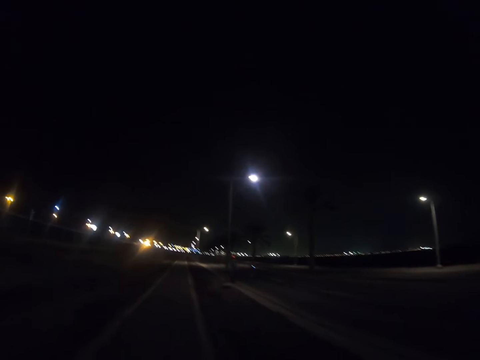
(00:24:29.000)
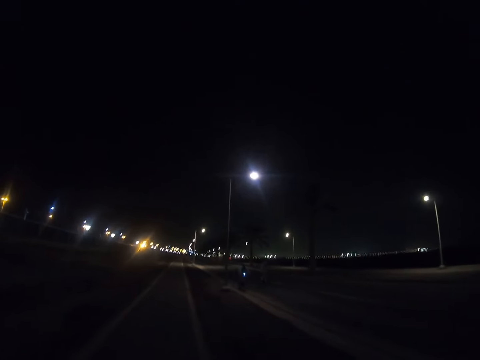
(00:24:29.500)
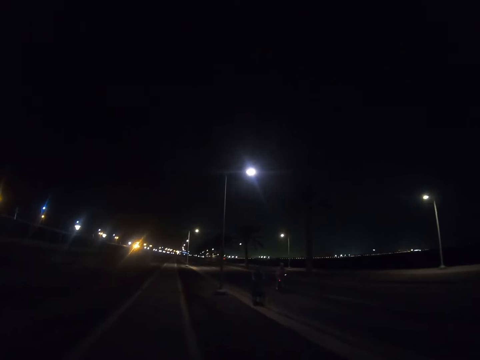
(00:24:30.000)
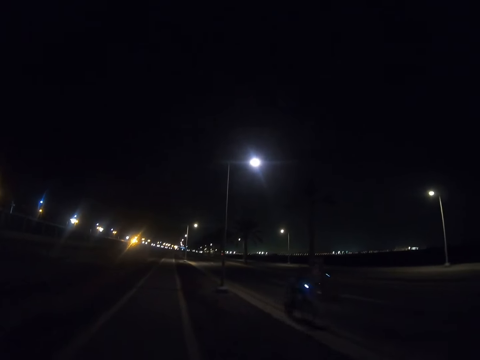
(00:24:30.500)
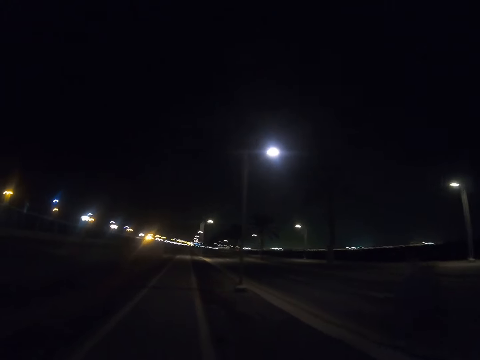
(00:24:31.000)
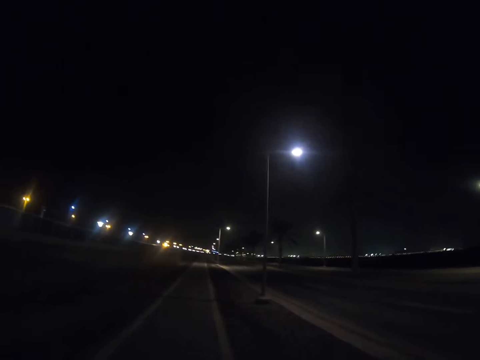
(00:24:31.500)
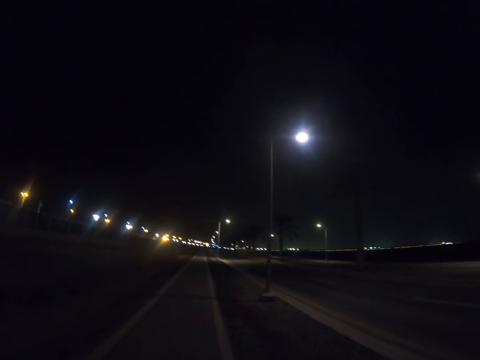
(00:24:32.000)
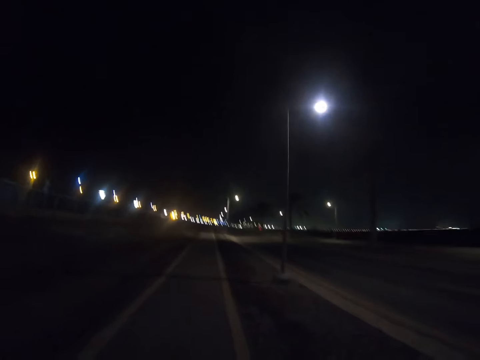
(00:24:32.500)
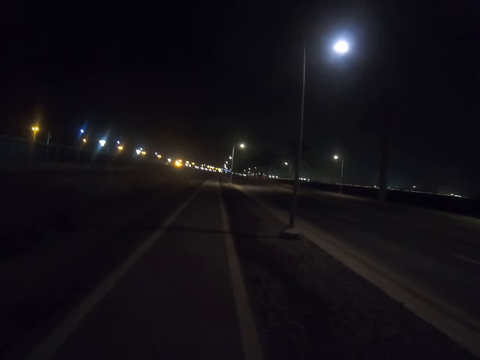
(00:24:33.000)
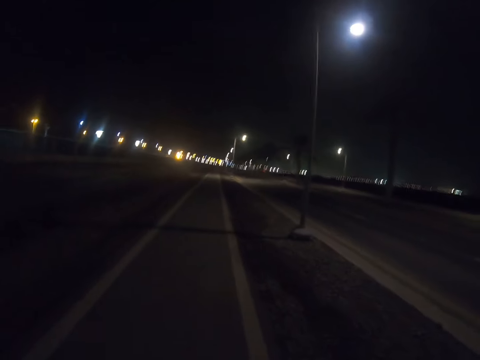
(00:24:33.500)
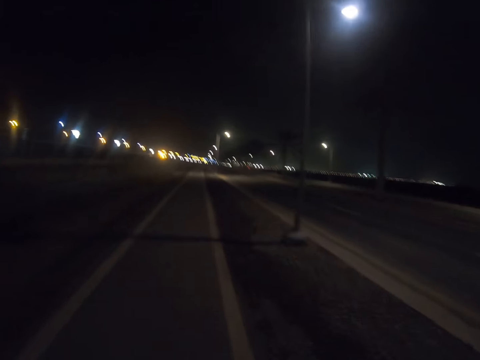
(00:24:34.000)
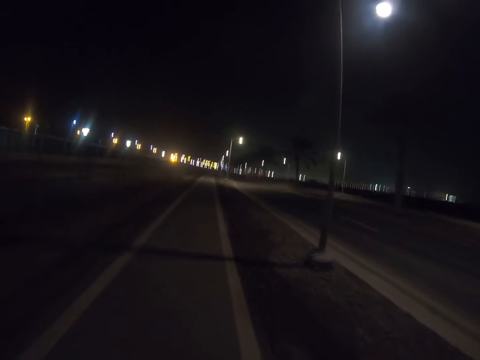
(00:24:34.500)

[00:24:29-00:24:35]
A person rides a bicycle. Another person rides a bicycle.

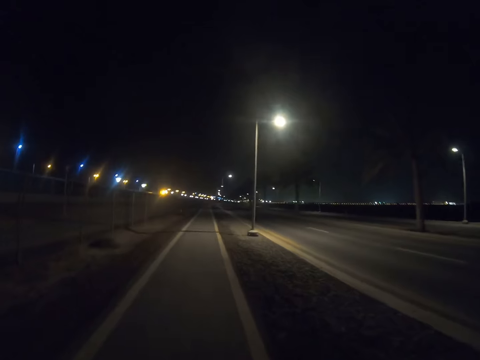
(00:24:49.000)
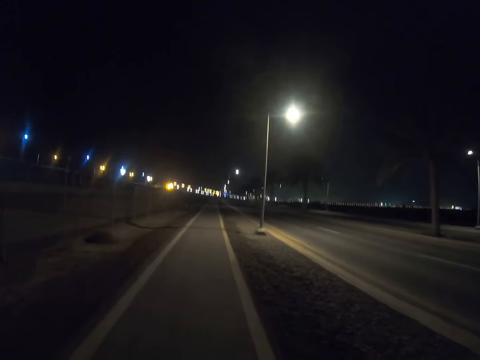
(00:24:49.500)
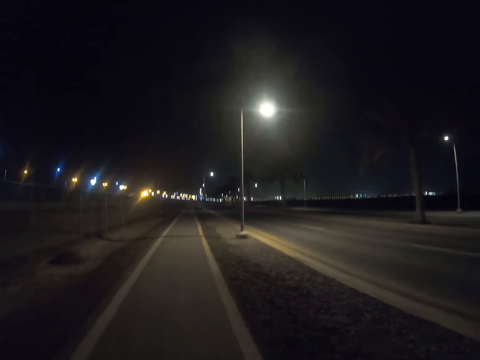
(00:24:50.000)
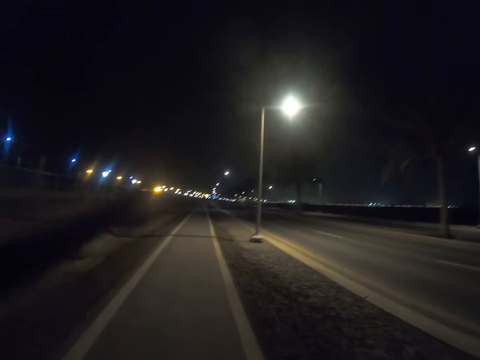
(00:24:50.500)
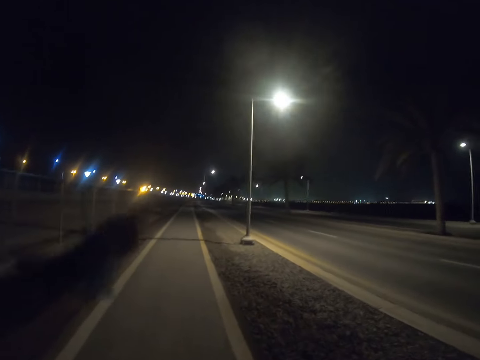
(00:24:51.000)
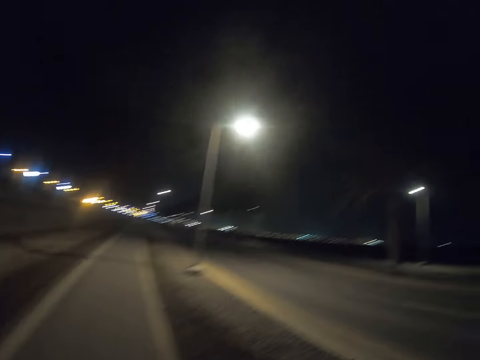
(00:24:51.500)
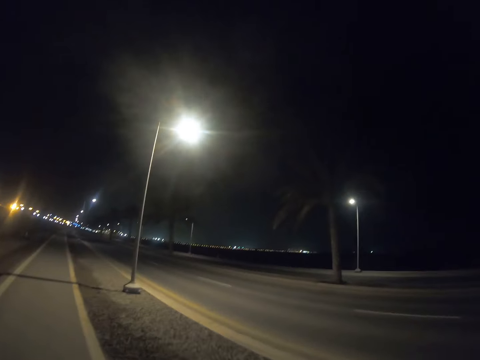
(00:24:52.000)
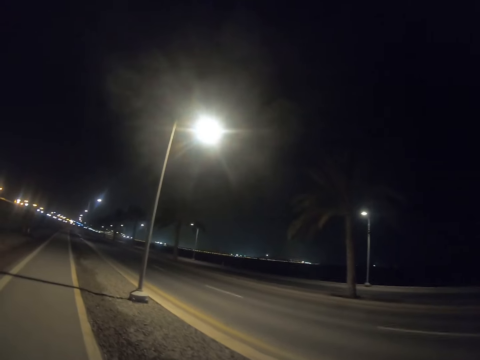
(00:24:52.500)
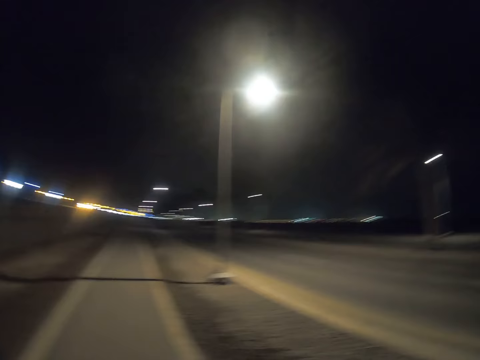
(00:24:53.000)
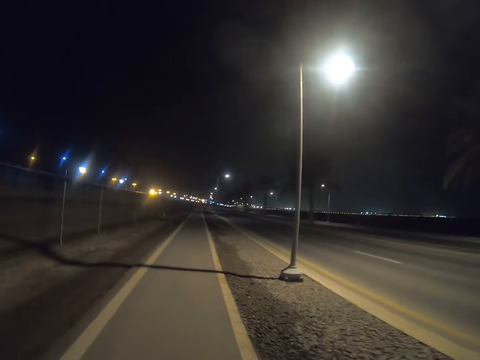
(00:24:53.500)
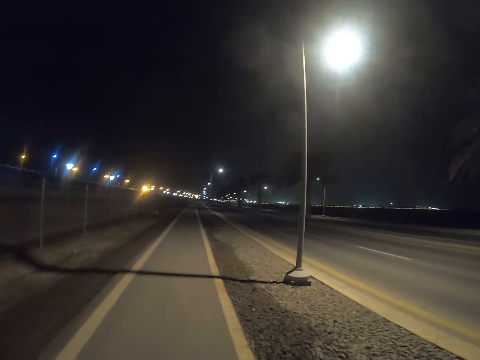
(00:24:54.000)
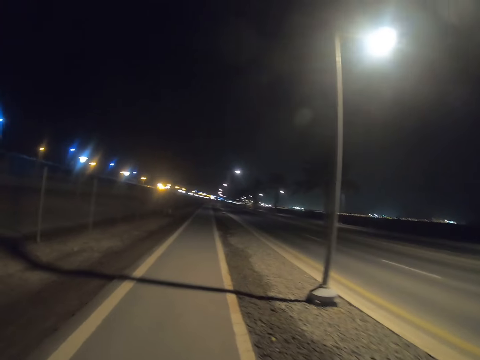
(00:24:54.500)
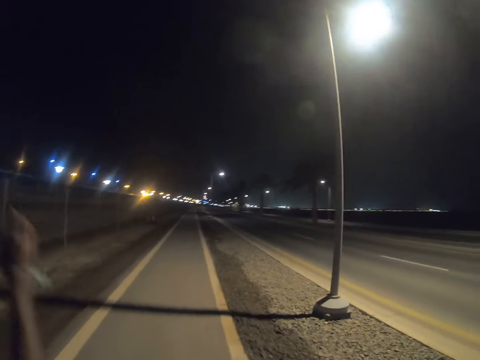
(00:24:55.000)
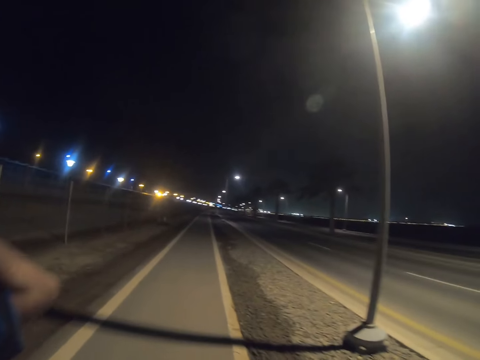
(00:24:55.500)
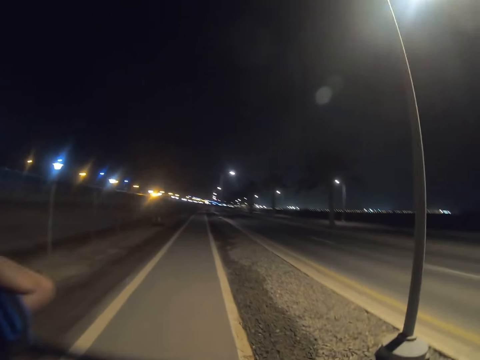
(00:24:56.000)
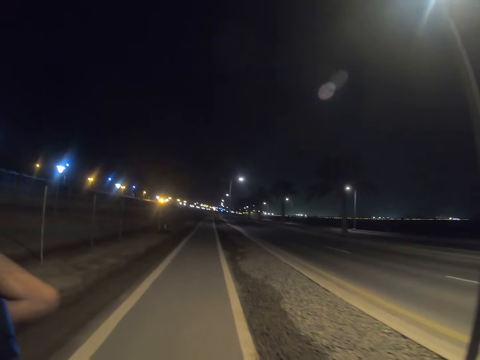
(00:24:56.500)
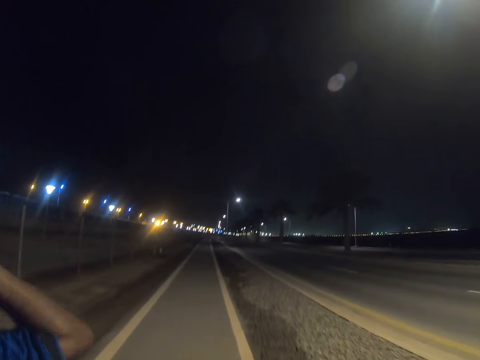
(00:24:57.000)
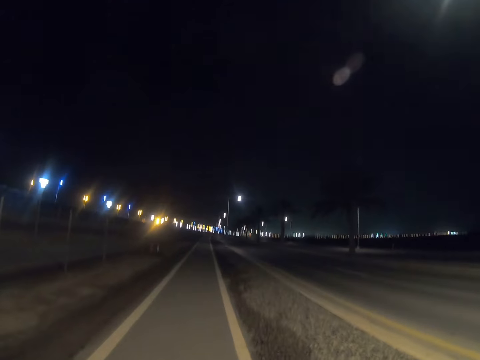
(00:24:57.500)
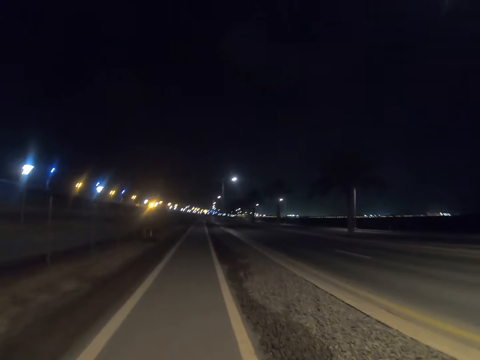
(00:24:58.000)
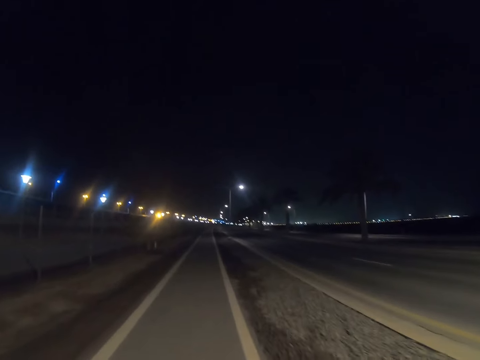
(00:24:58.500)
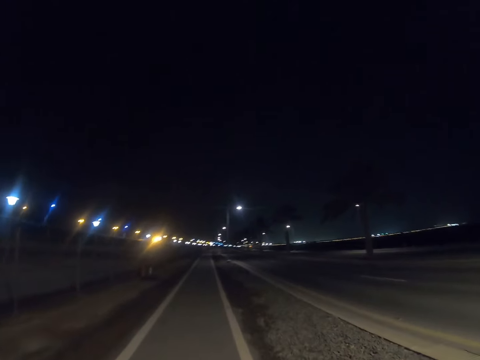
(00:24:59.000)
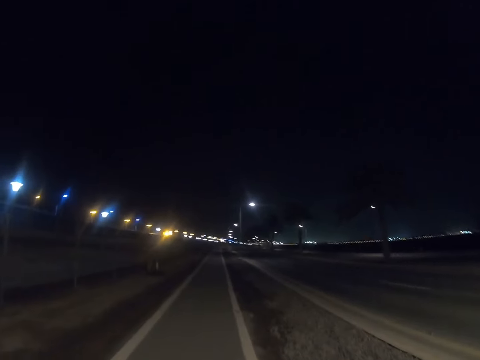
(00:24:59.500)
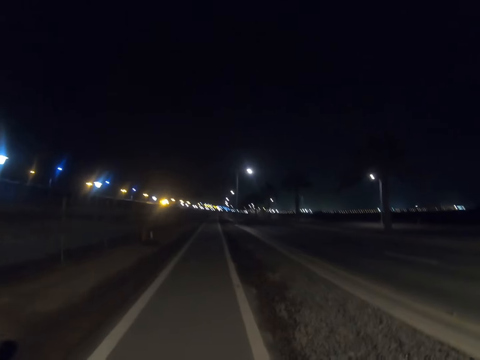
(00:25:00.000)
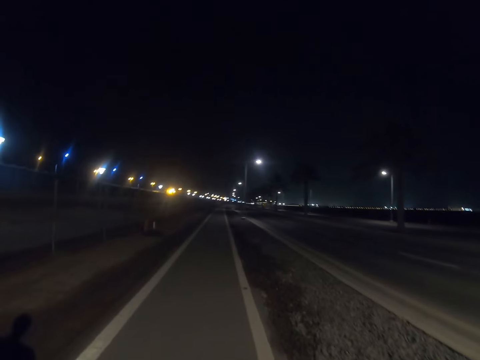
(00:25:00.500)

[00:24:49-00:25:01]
A man lifts up his right hand. The camera wearer walks along the road with the man.

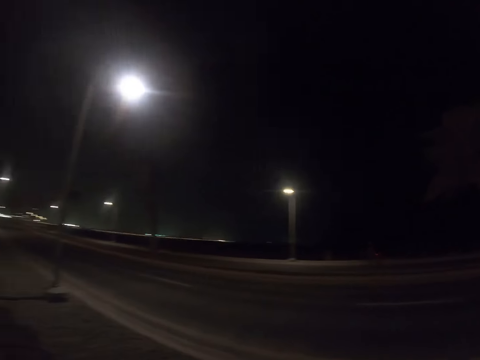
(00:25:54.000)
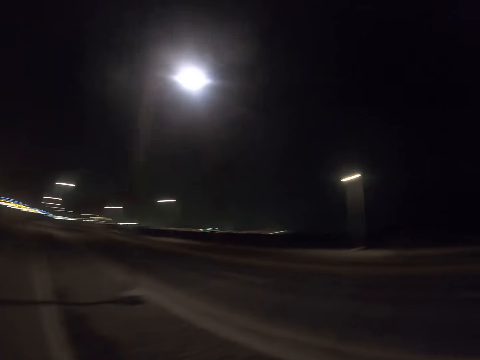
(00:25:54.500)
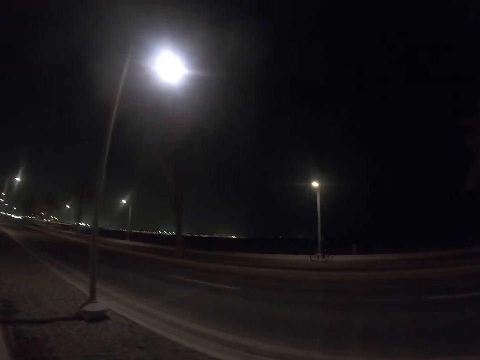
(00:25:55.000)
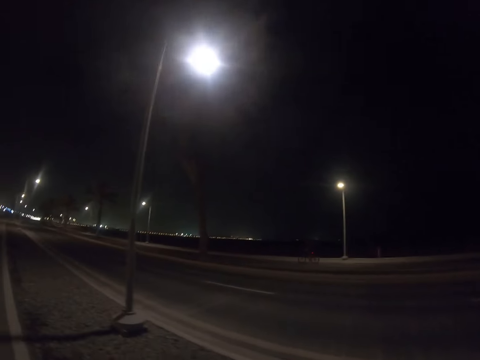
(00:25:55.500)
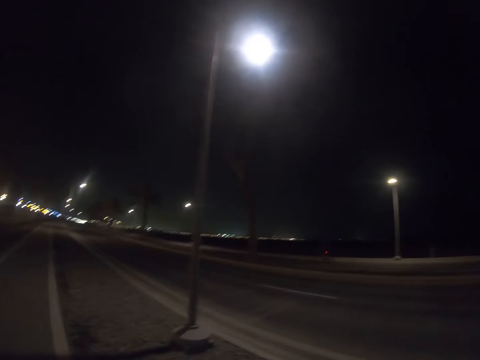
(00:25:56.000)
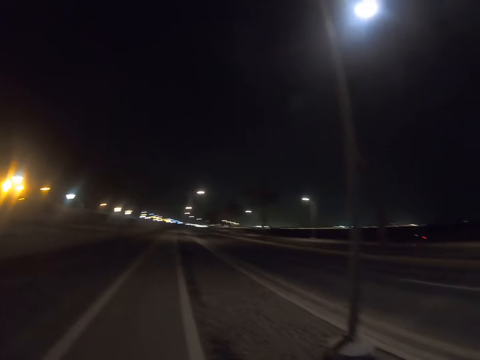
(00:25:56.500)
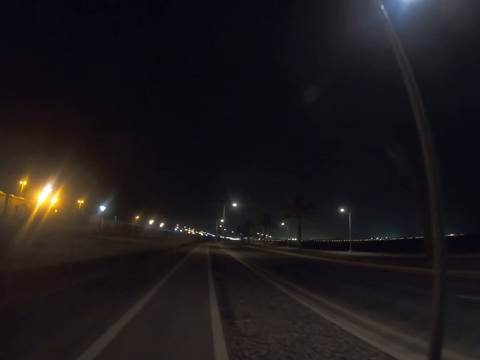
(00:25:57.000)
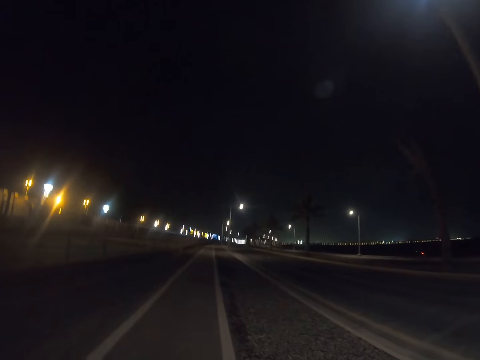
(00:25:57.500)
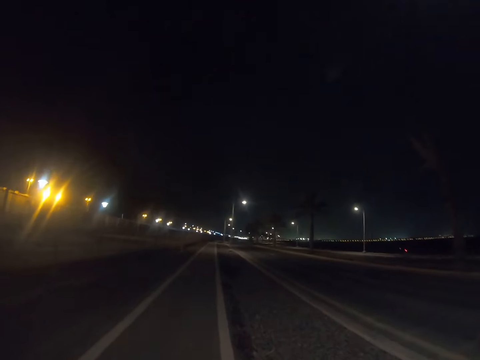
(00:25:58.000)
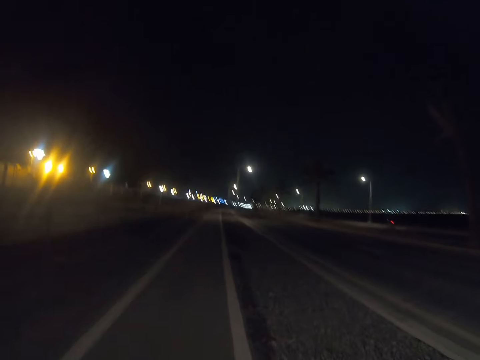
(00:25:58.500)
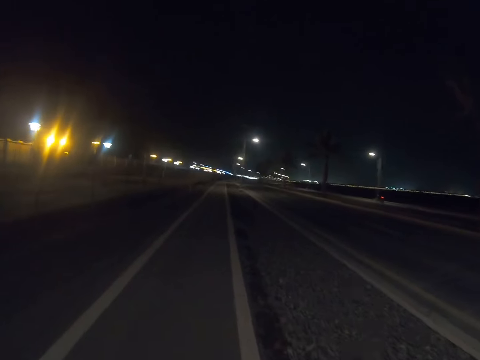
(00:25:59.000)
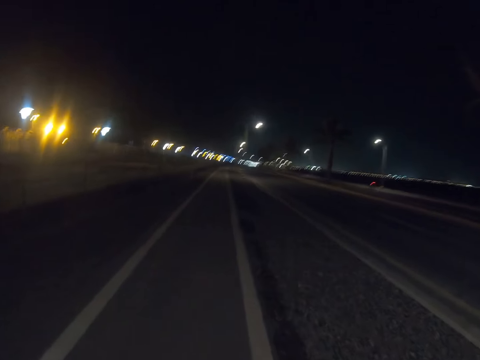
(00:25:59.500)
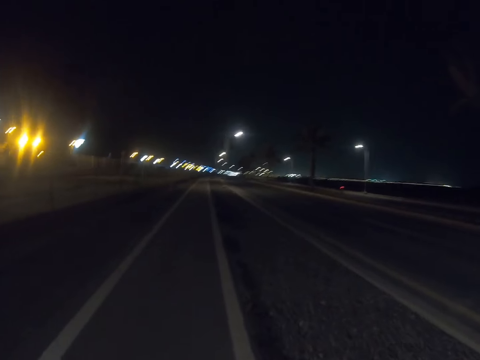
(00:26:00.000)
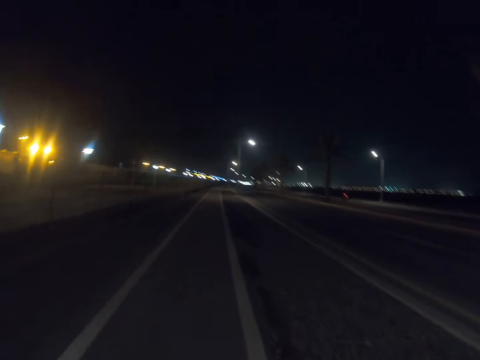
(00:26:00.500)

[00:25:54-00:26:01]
A person rides a bicycle.

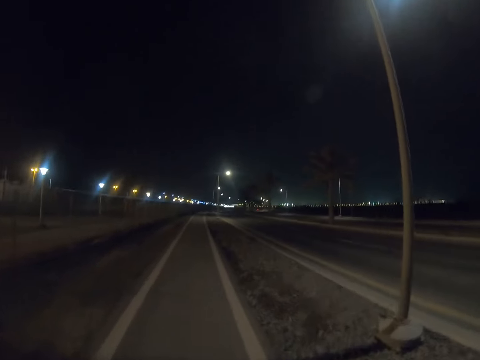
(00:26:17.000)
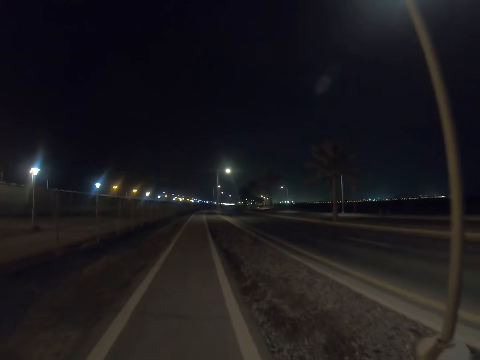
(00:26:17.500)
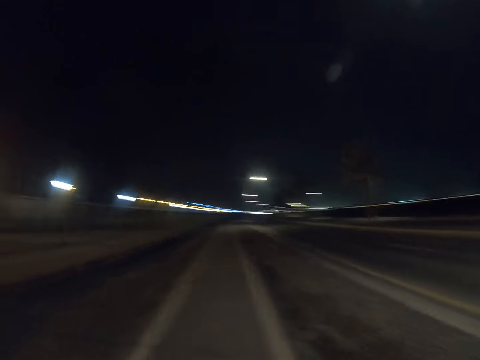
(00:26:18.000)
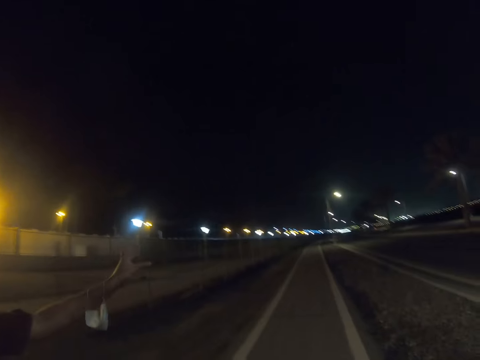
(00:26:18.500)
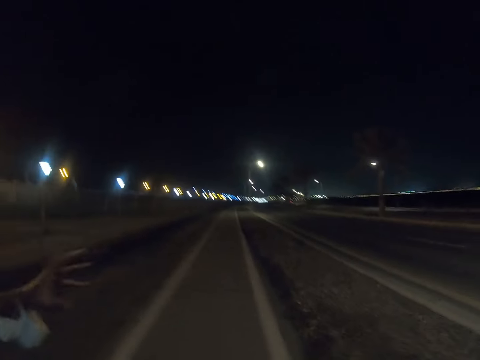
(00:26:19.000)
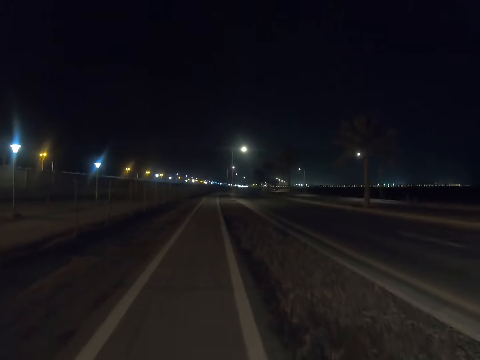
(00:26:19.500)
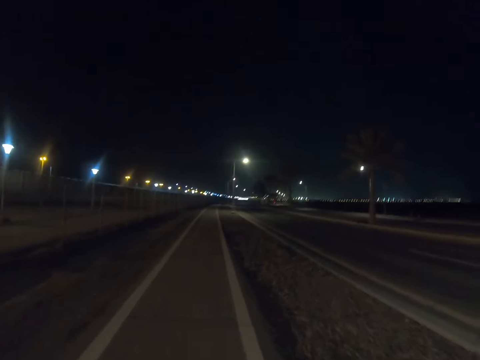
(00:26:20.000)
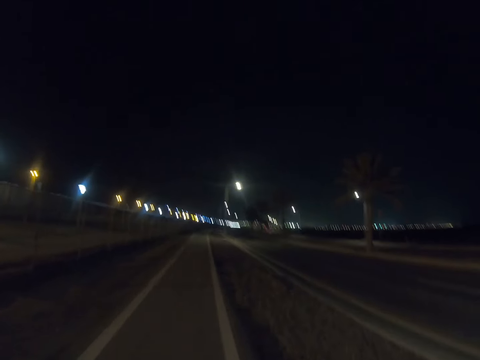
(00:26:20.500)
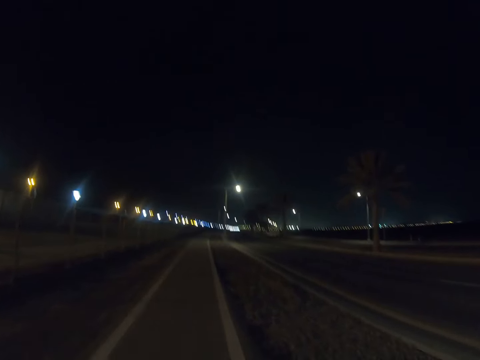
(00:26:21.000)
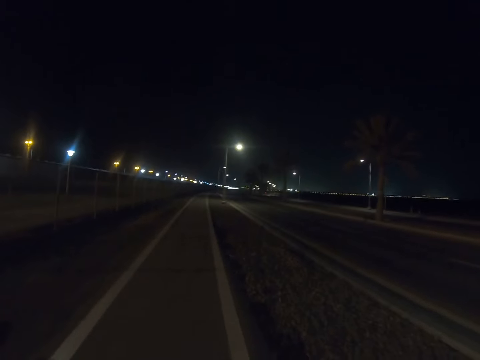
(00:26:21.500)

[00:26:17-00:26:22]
The camera wearer interacts with a man. The man waves. The camera wearer walks along the road.
